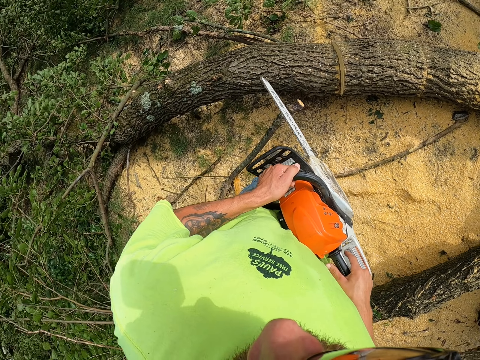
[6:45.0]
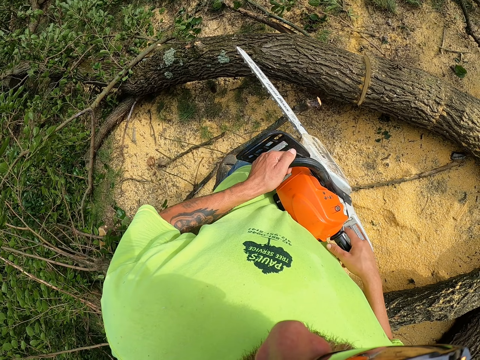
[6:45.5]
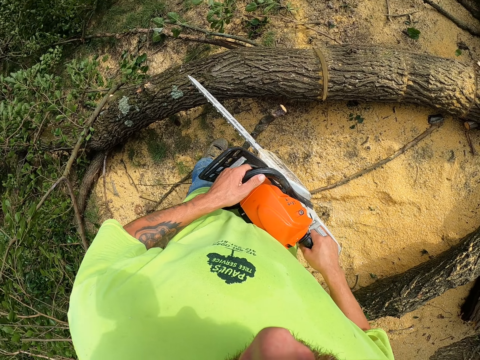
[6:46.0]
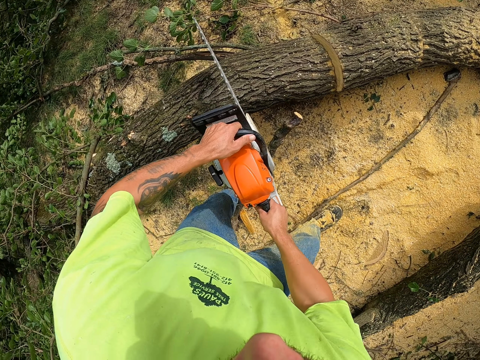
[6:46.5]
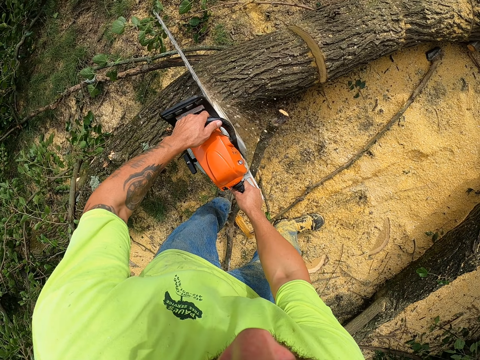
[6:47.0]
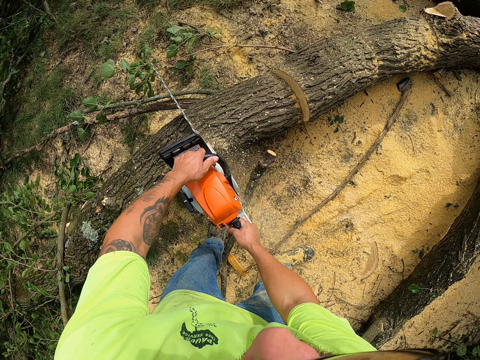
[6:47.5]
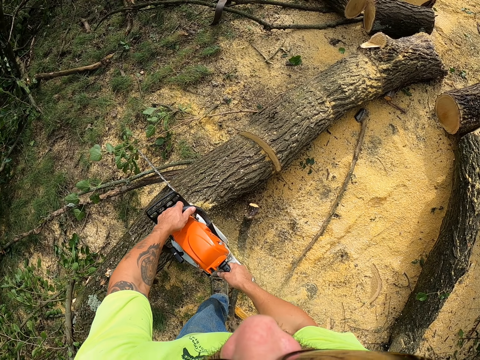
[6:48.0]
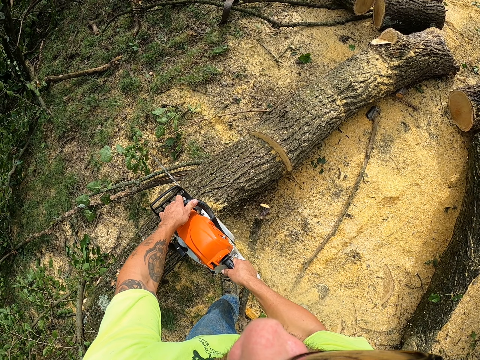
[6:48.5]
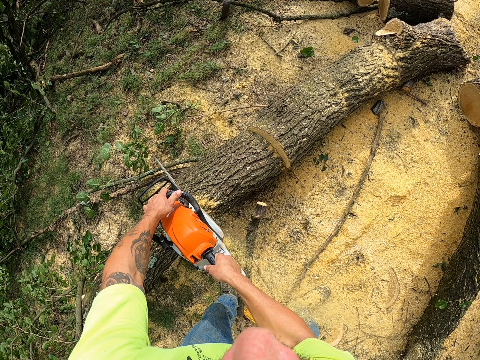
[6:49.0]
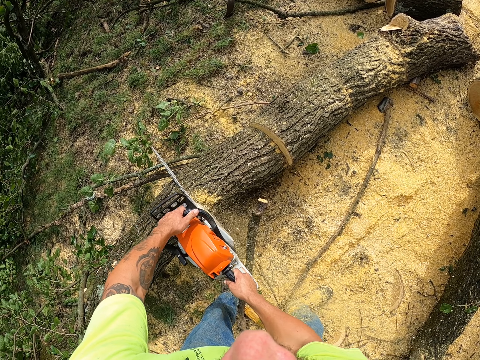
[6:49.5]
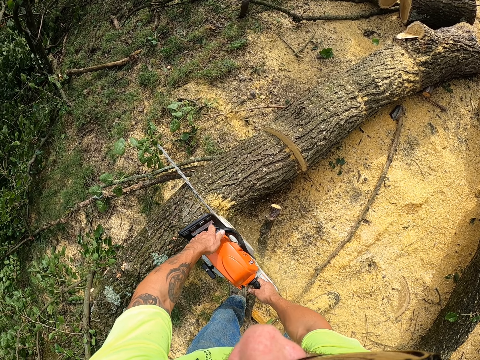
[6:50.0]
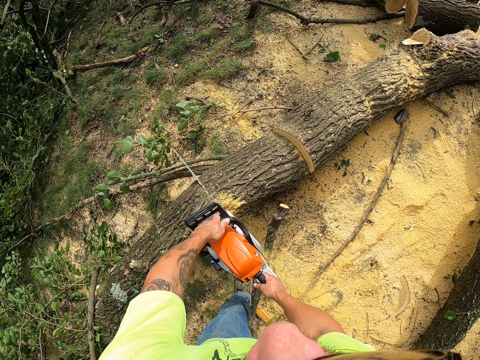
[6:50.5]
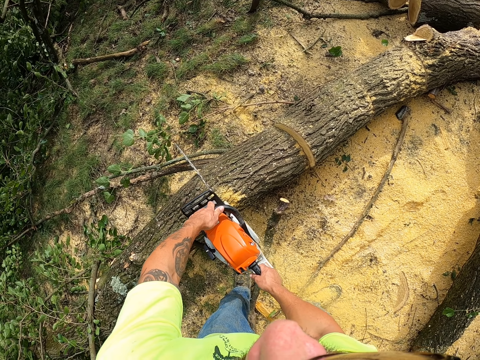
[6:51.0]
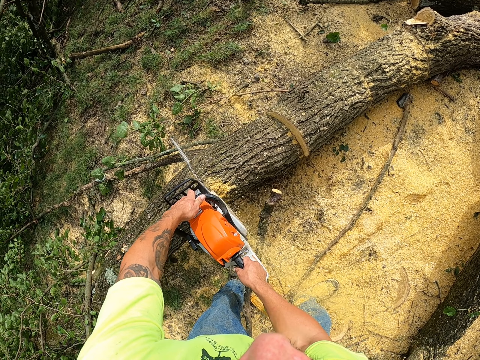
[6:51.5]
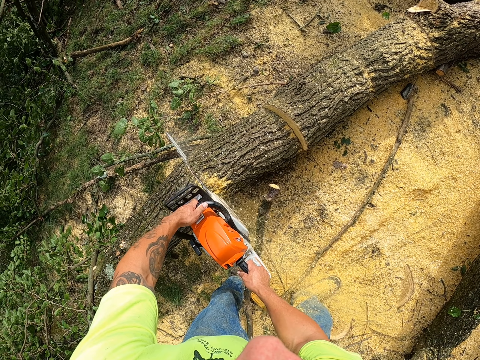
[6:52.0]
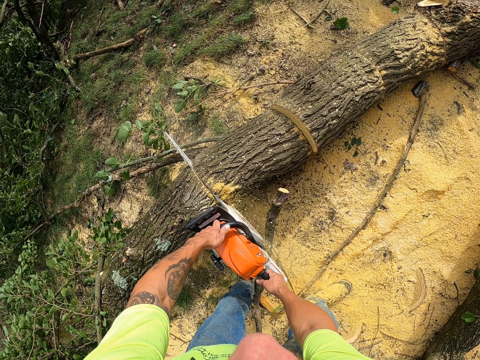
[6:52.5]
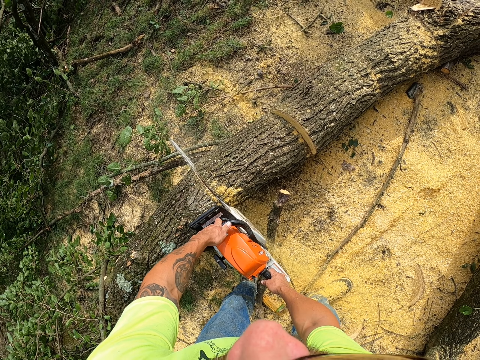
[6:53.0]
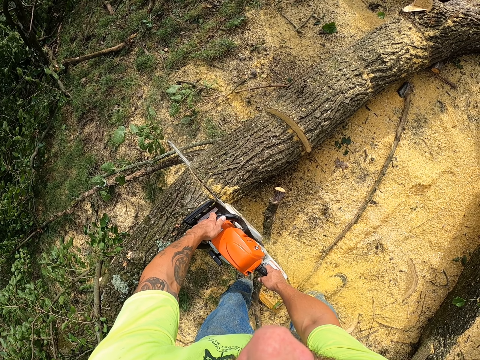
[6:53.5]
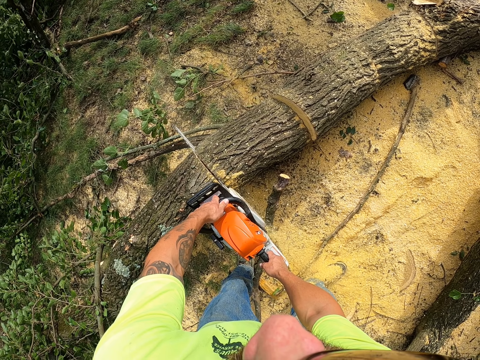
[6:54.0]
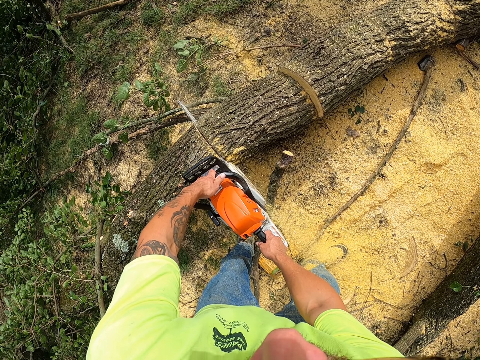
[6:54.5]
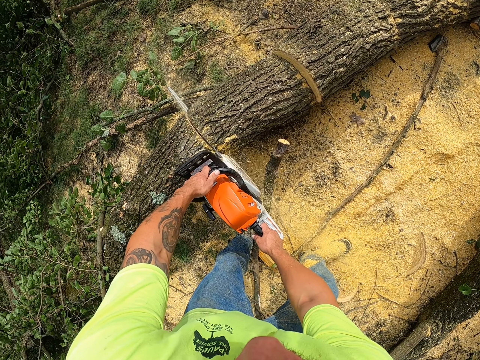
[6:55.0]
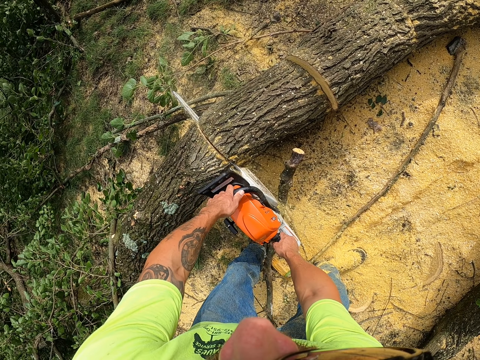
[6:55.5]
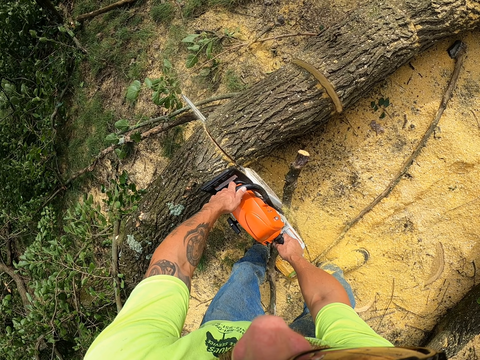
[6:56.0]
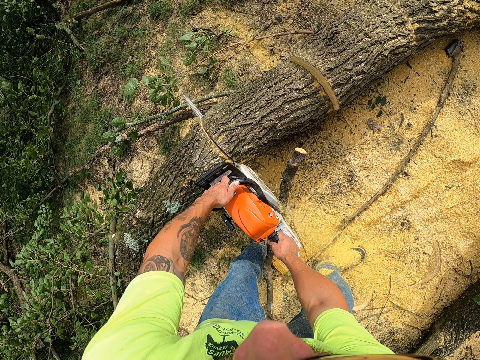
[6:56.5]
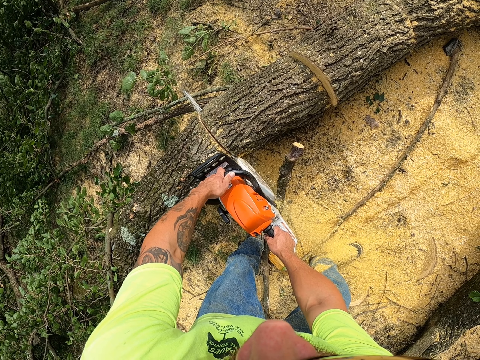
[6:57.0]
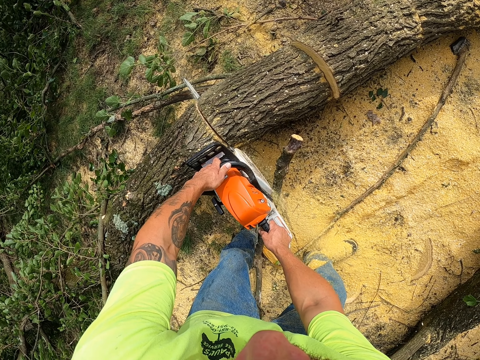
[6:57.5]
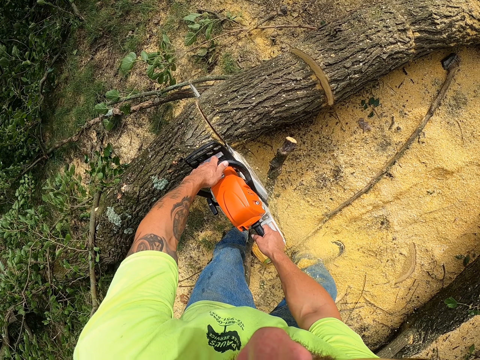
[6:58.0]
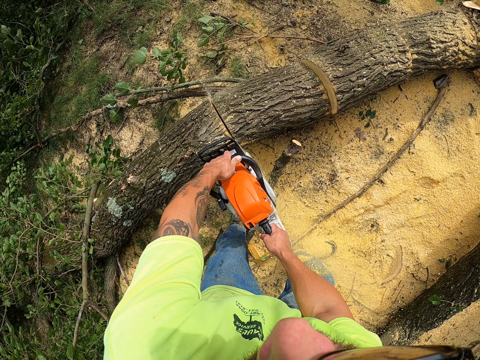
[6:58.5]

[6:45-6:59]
The camera wearer cuts the log of wood with the chainsaw in both hands.

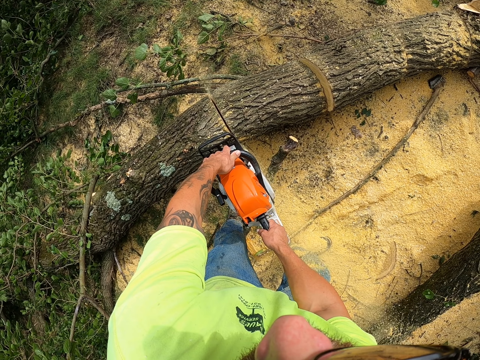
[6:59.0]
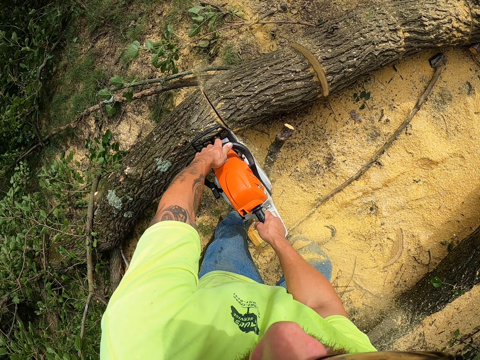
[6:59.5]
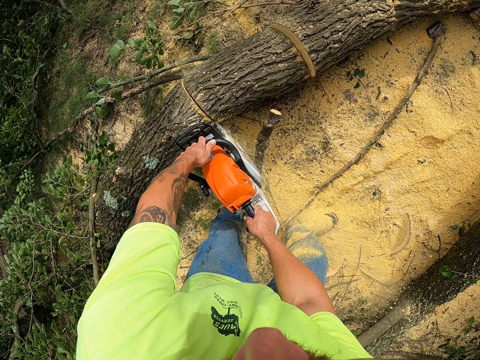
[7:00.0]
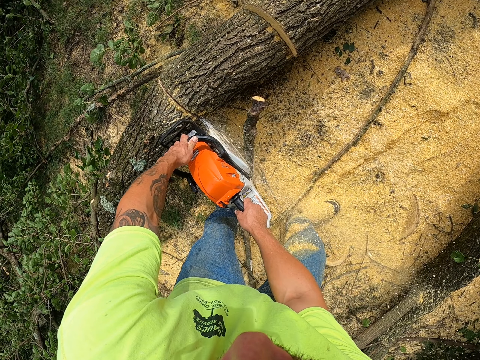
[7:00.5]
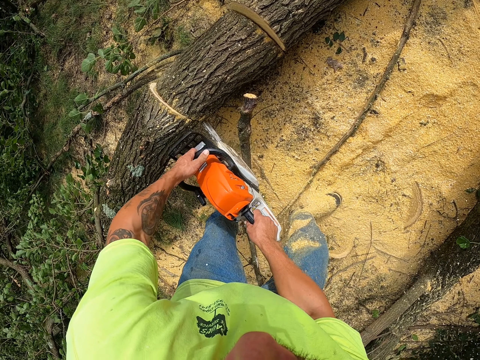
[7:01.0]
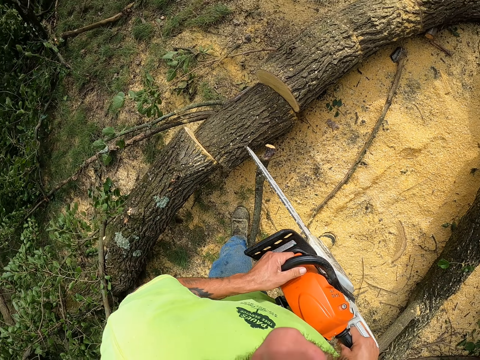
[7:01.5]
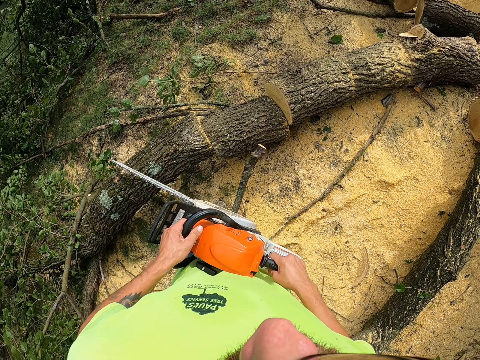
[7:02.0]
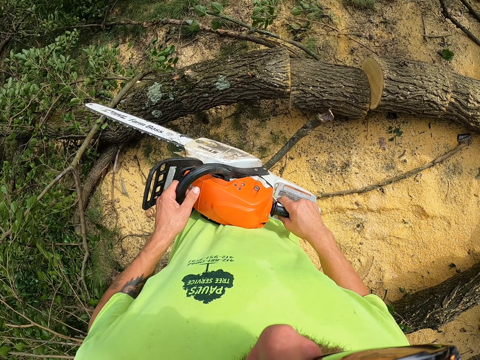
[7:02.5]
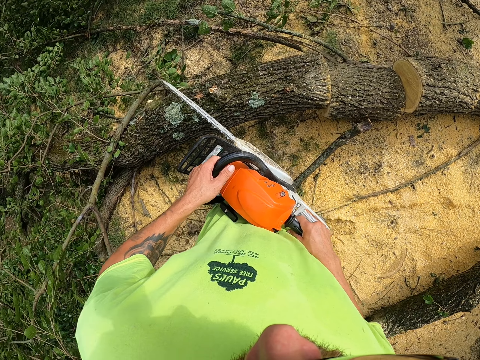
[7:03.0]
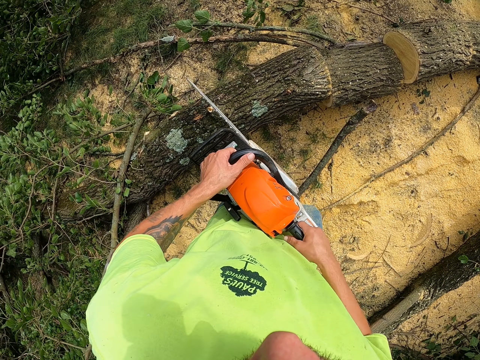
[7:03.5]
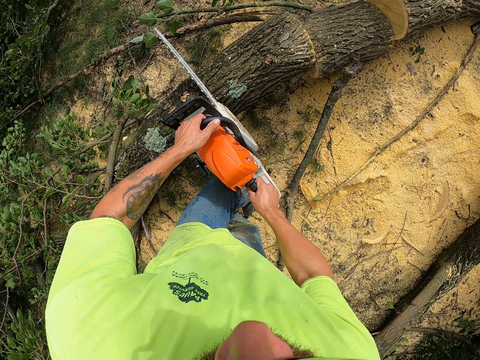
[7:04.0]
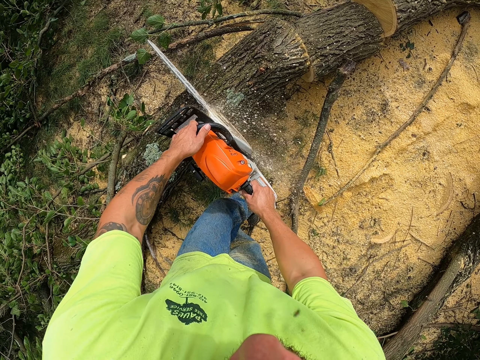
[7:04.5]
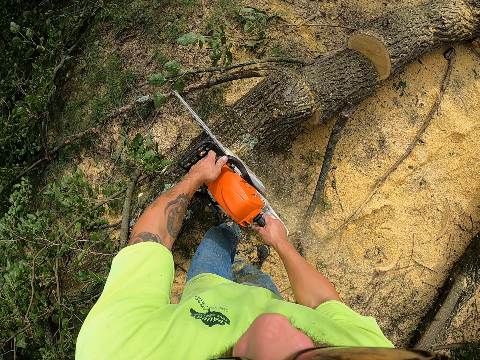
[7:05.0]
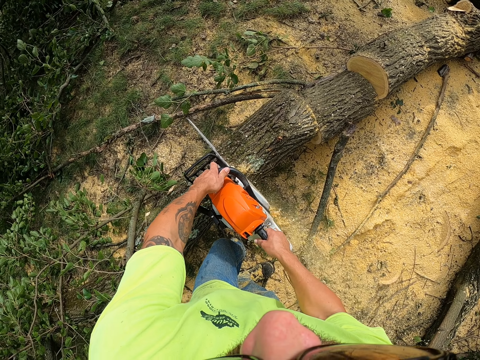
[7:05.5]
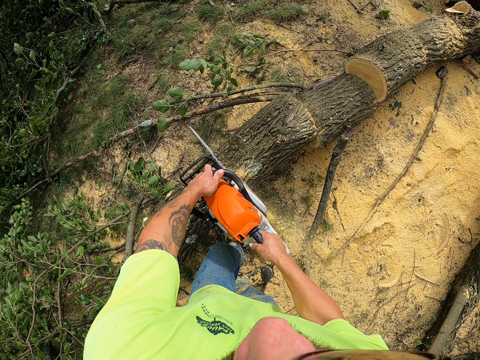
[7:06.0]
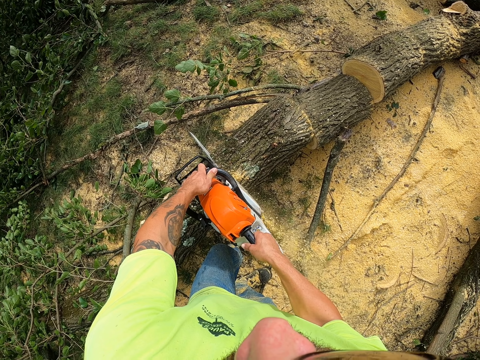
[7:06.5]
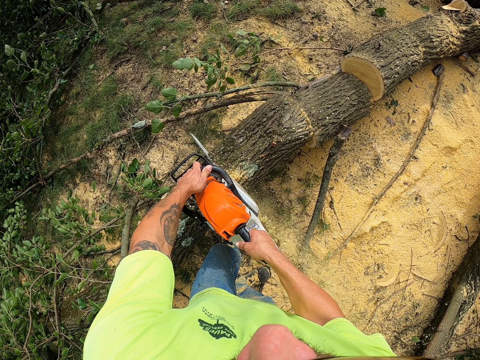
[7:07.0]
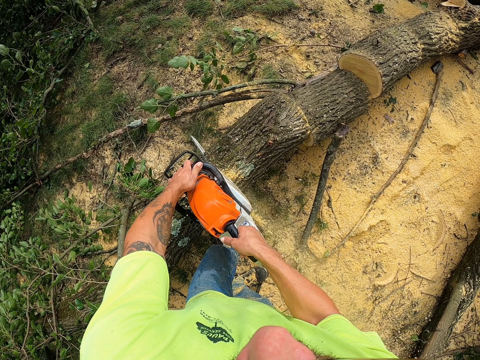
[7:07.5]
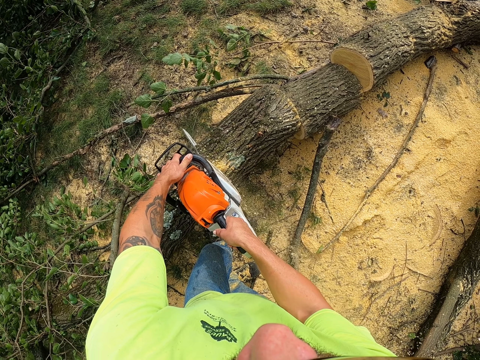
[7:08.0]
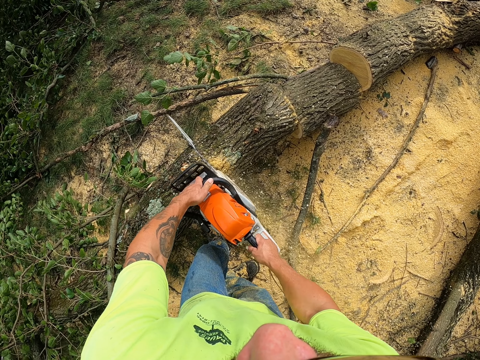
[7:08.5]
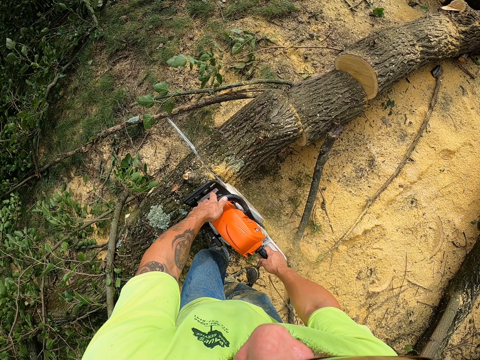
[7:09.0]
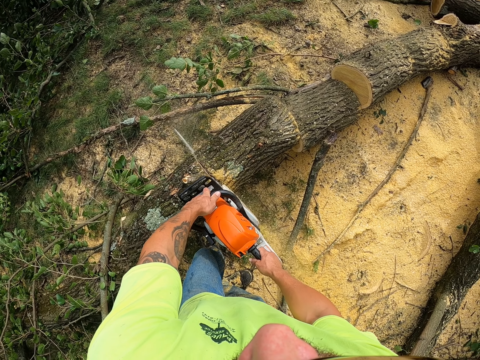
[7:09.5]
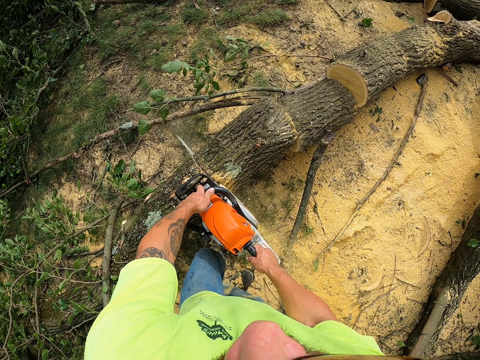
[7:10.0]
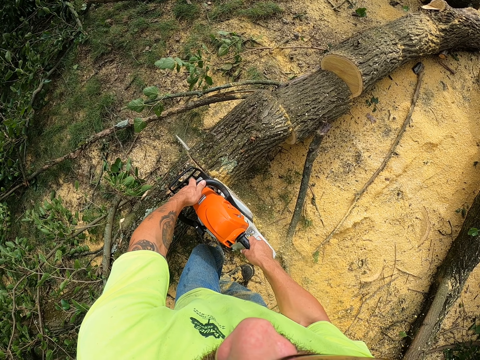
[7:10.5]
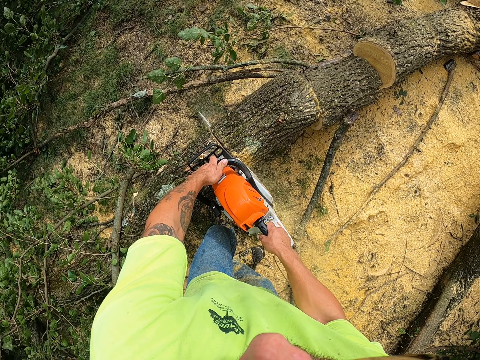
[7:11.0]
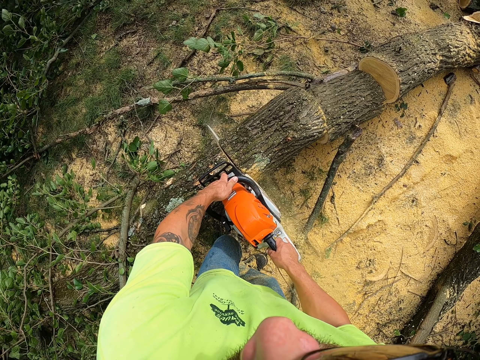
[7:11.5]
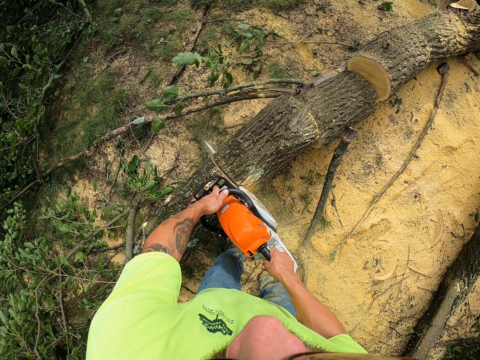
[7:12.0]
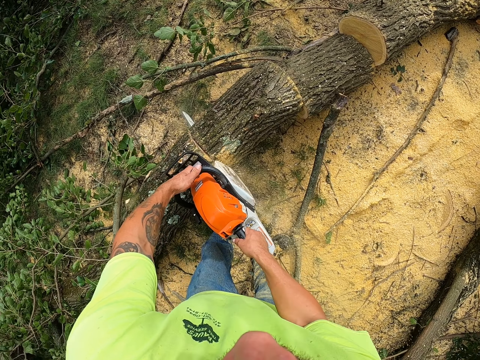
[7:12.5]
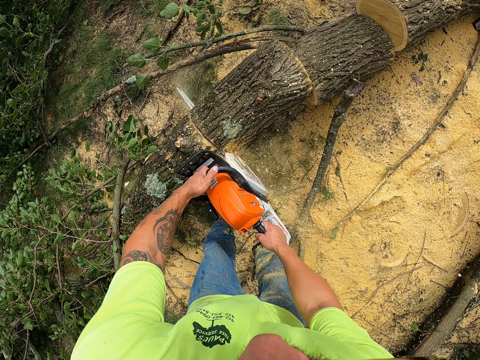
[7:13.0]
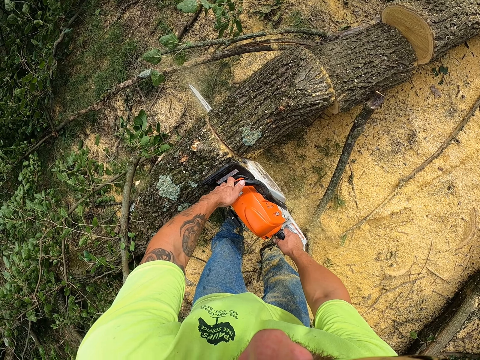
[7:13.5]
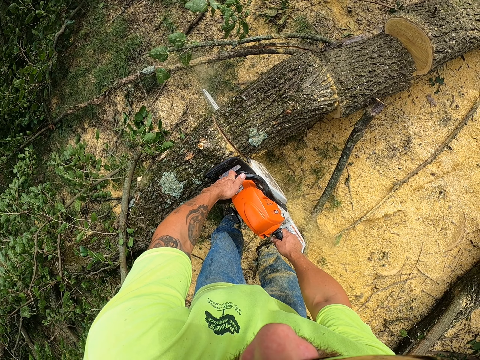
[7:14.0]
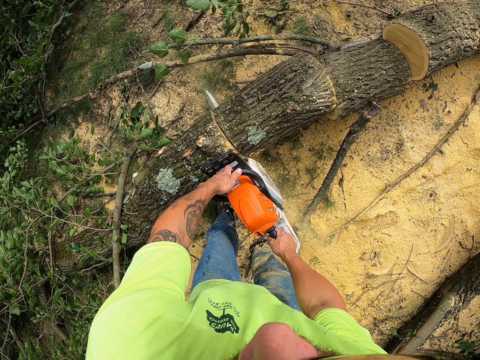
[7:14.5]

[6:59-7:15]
The camera wearer removes the chainsaw from the log of wood with both hands. They cut the log of wood with the chainsaw in both hands.
